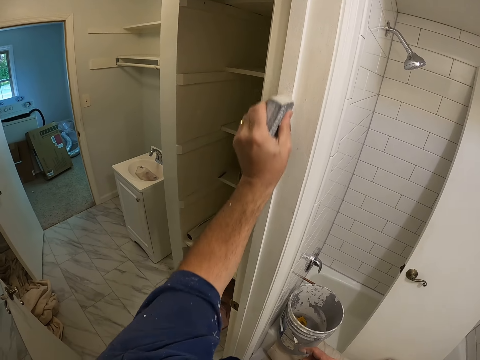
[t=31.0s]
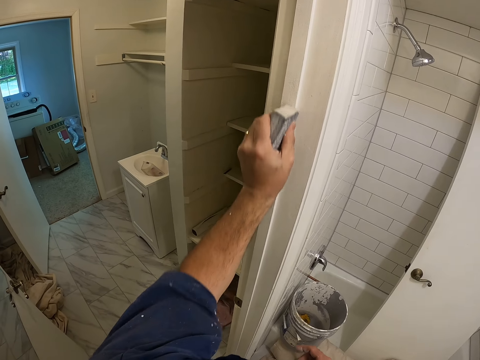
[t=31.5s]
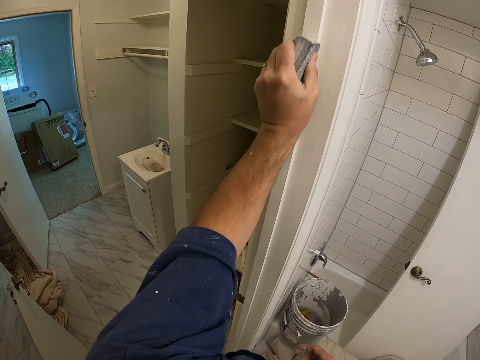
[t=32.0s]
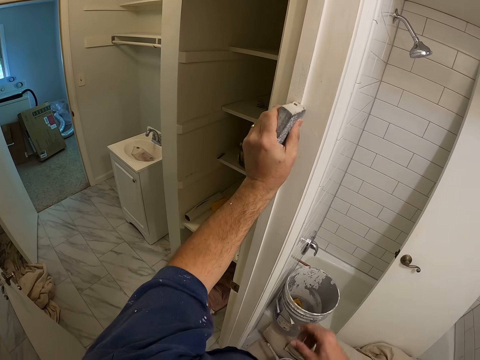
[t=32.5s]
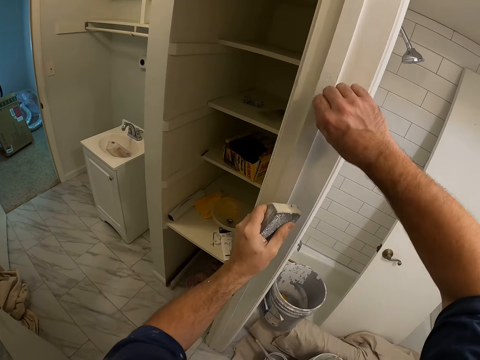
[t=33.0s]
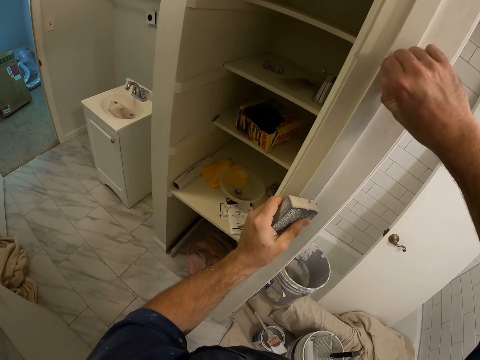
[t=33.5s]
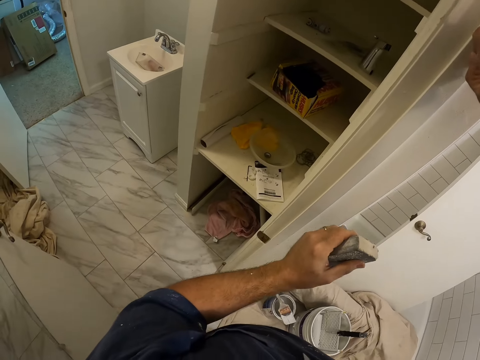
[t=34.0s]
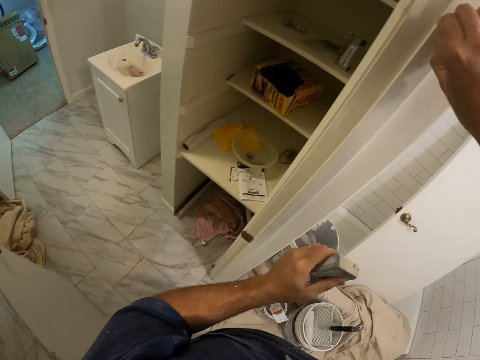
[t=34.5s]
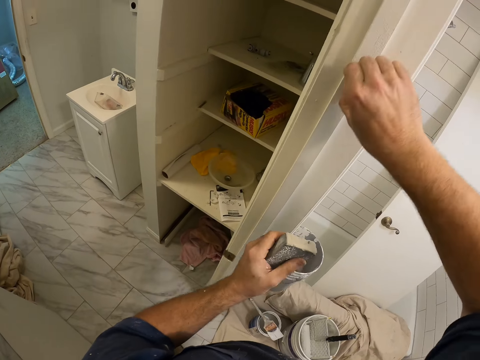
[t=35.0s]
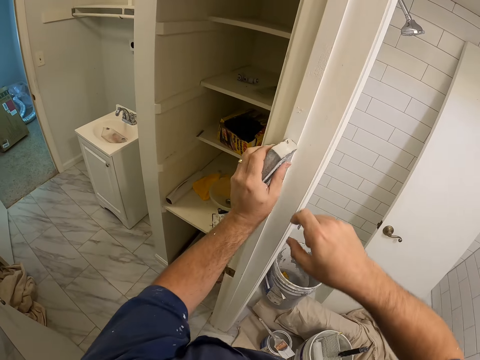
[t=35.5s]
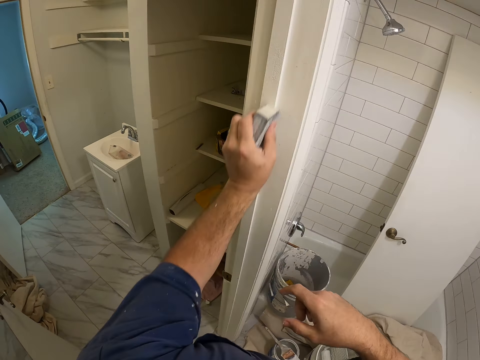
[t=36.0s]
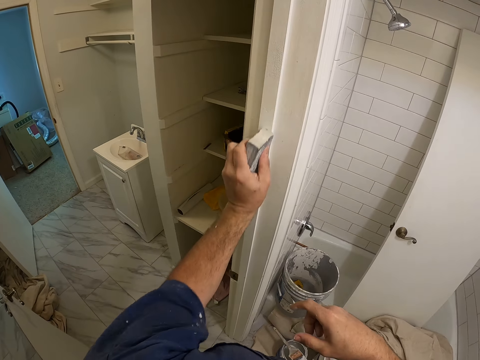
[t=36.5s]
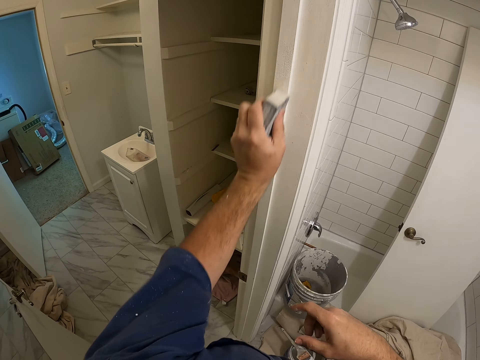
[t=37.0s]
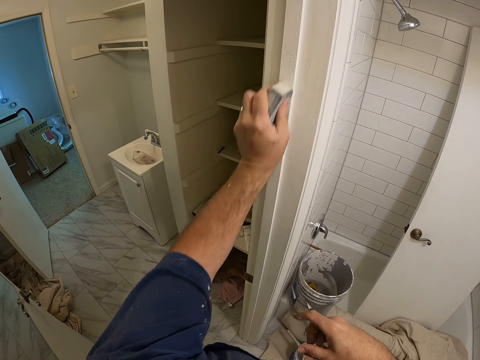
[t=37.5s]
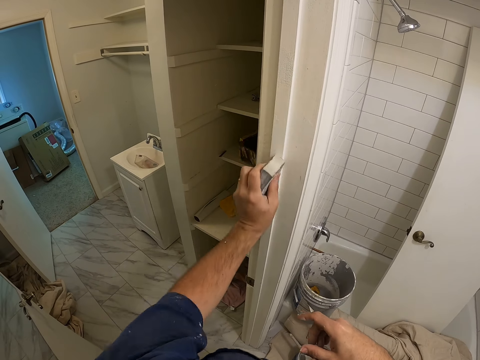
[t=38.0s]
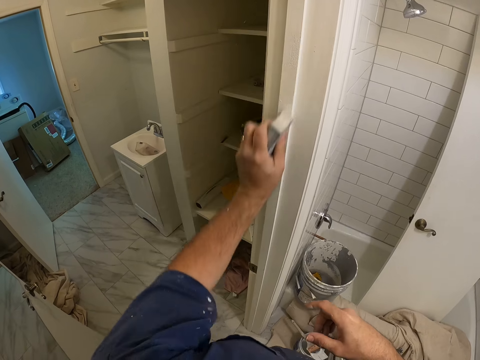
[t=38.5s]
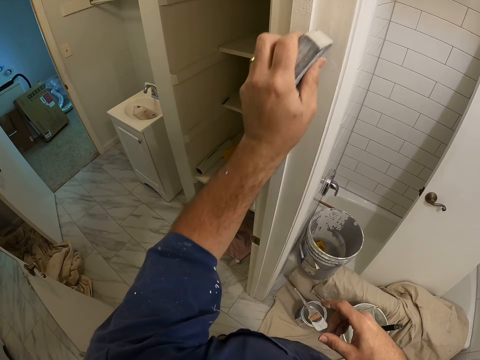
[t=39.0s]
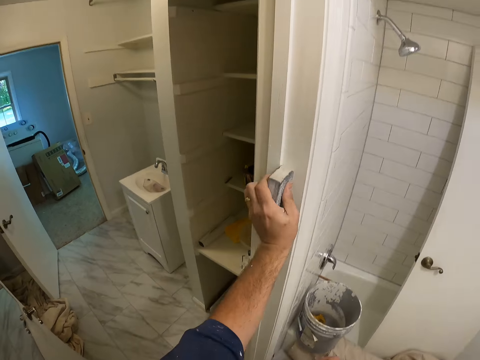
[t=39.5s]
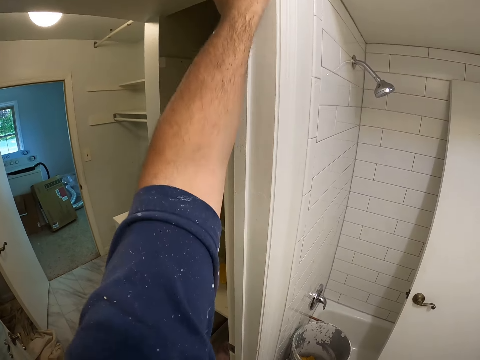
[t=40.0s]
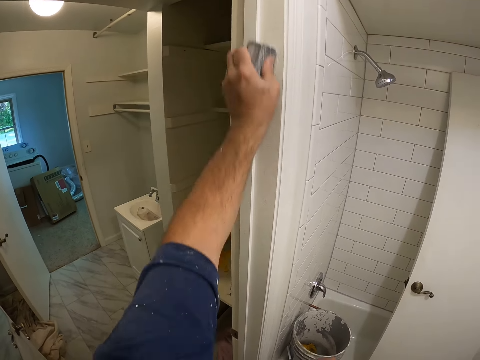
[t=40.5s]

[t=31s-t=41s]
The camera wearer peels off paint on the wall with his right hand. He touches the door frame. He smoothens the wall with the sandpaper in his left hand. He smoothens the door frame.

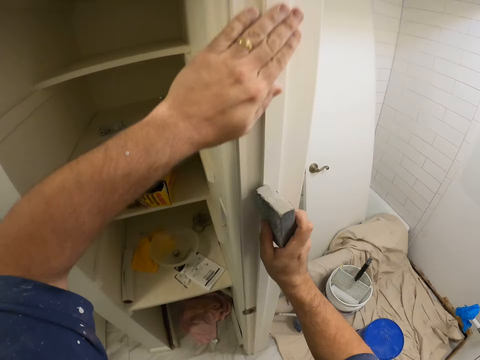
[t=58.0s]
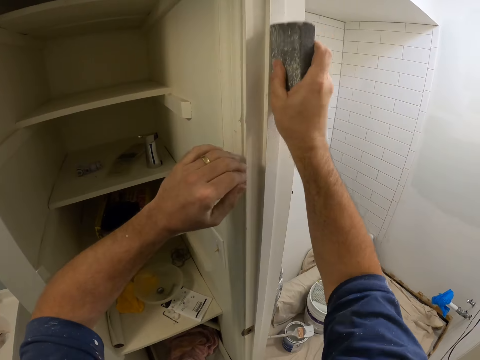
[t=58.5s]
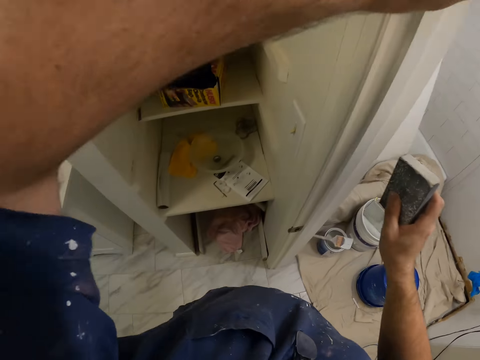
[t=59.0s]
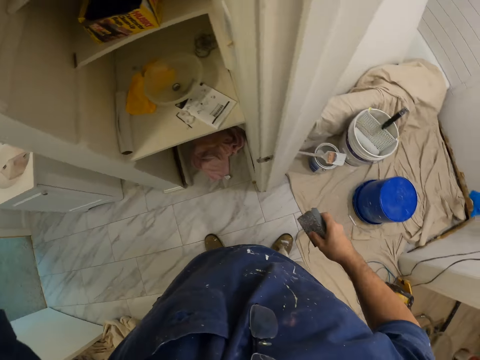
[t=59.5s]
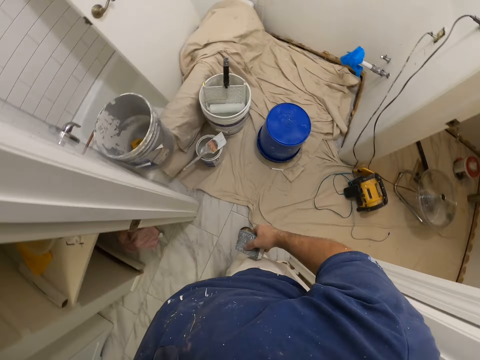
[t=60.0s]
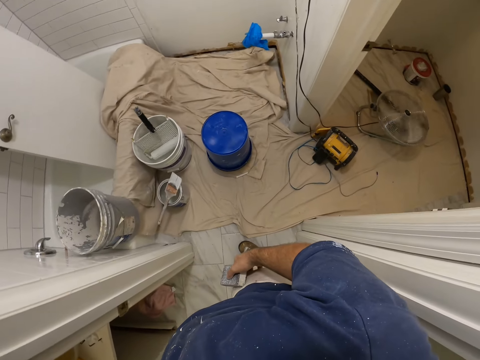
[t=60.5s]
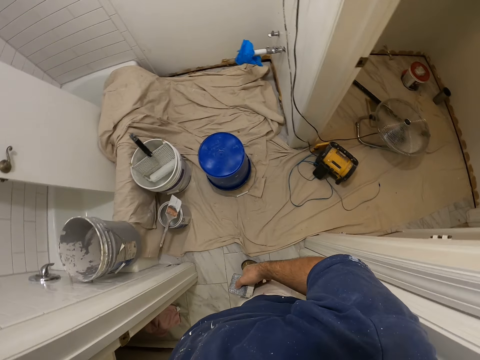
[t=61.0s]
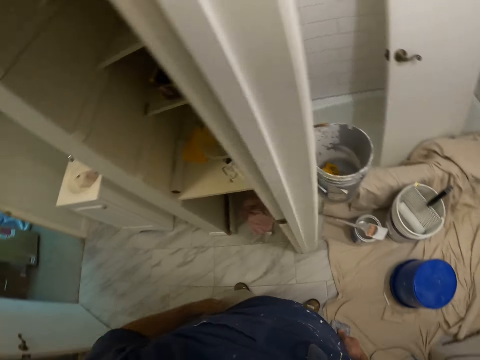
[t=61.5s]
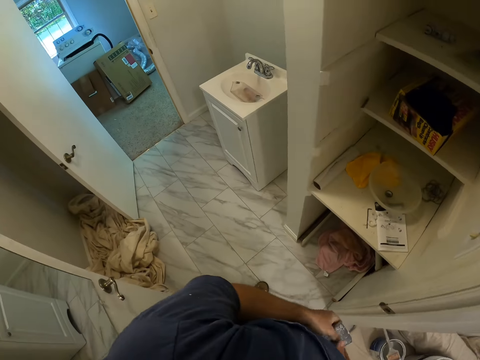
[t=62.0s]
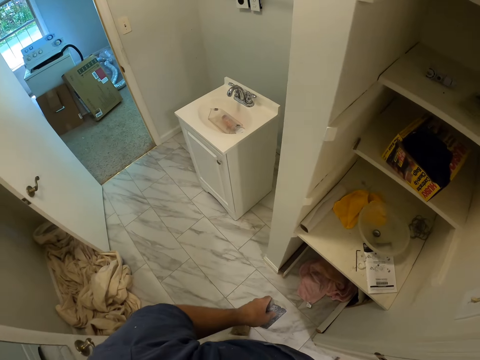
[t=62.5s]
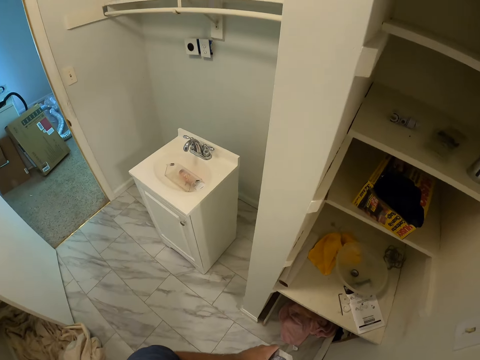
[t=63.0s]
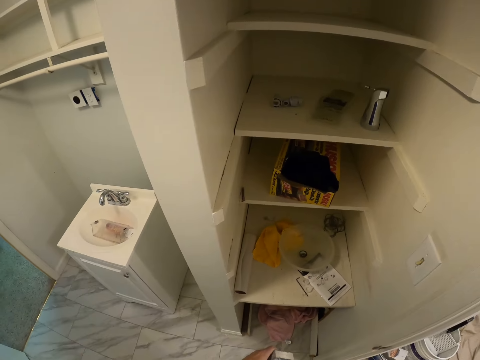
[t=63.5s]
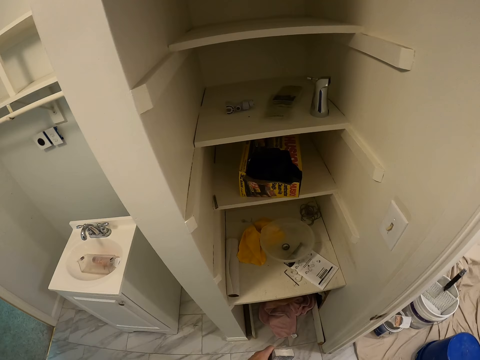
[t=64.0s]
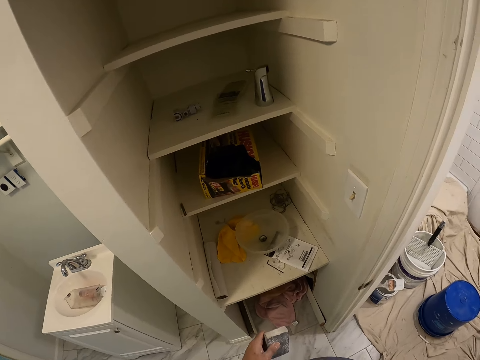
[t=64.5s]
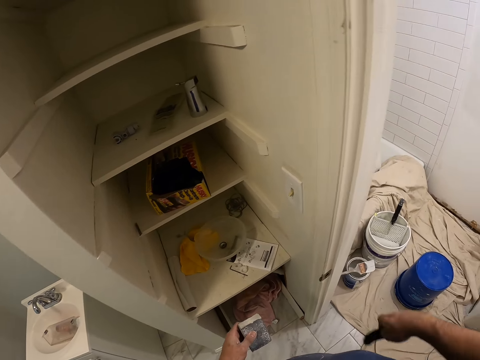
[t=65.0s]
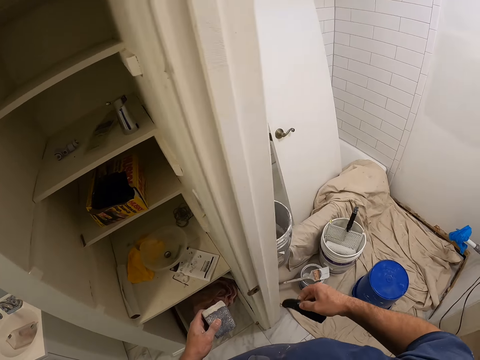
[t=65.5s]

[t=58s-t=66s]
The camera wearer smoothens the wall with the sandpaper in his right hand. He smoothens the door frame, touches the door frame, raises his left hand up and moves around. He passes the sandpaper from his right hand to his left hand. He takes out a handle from his pocket with his right hand.
